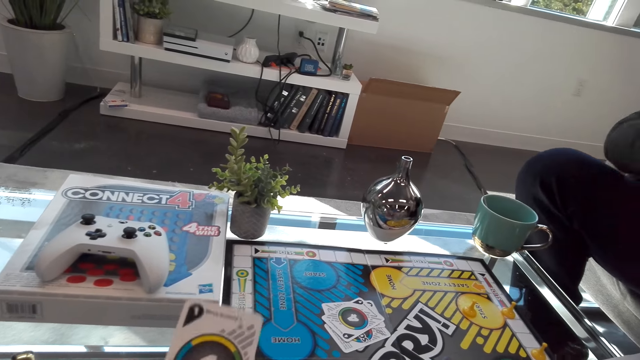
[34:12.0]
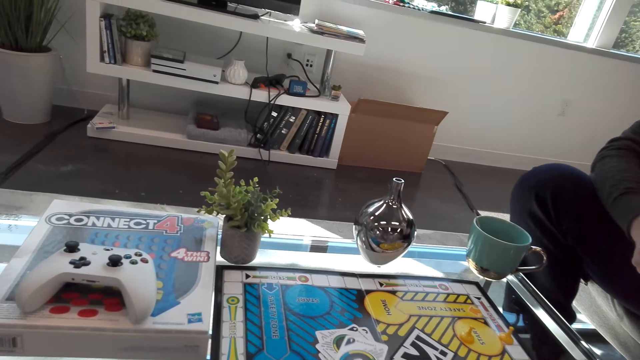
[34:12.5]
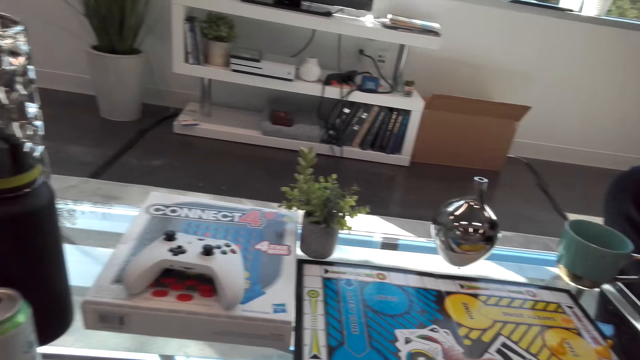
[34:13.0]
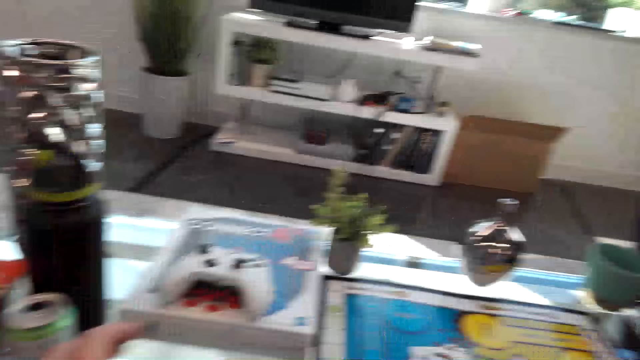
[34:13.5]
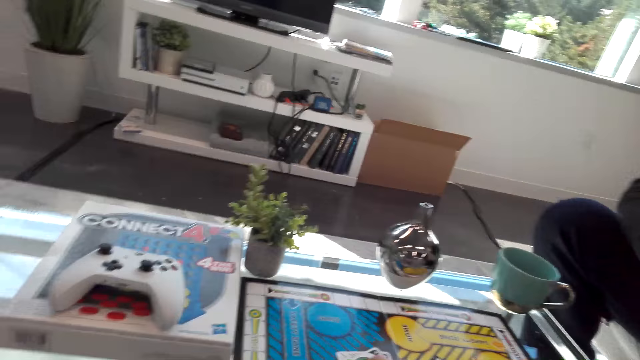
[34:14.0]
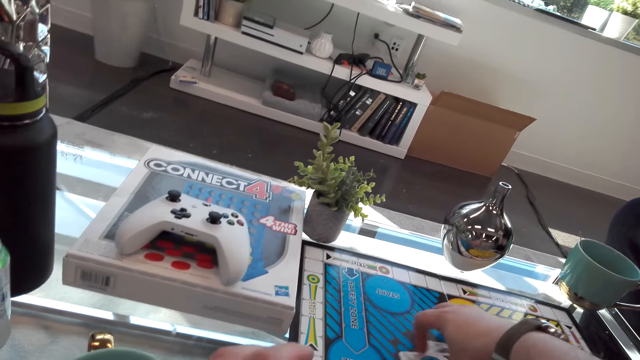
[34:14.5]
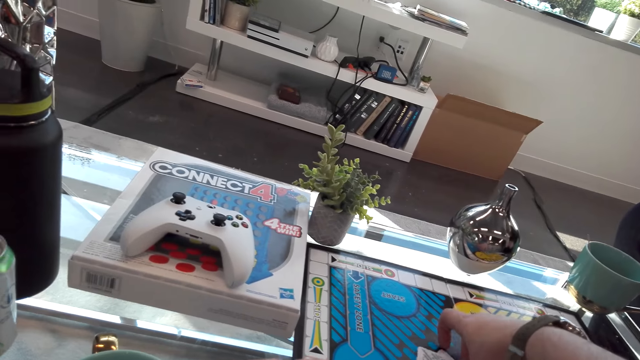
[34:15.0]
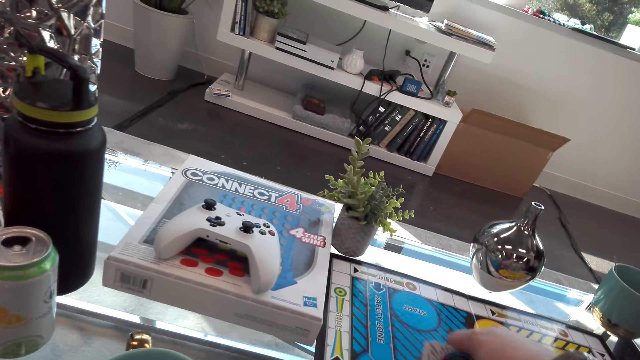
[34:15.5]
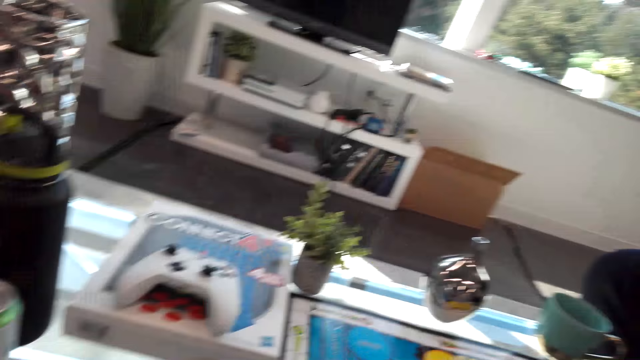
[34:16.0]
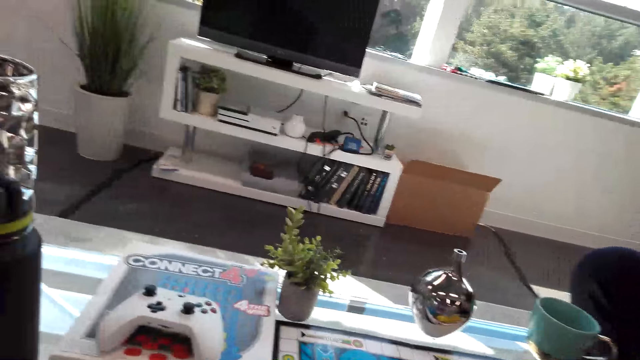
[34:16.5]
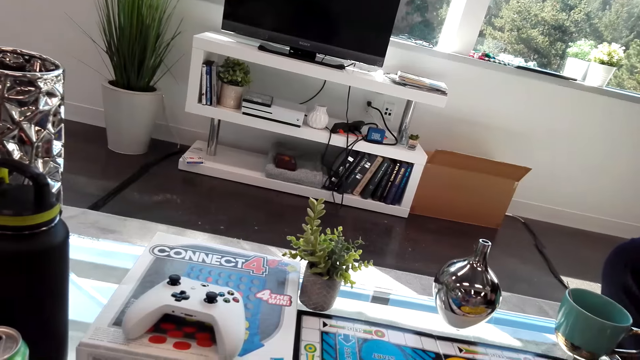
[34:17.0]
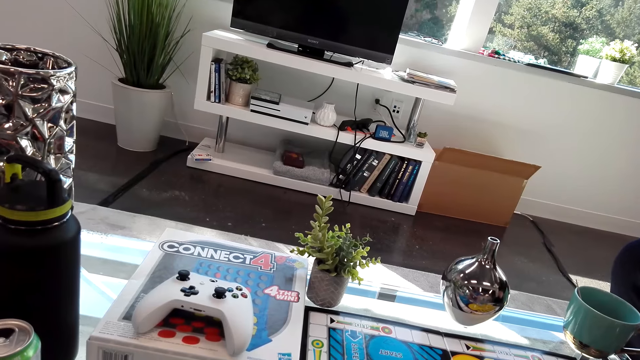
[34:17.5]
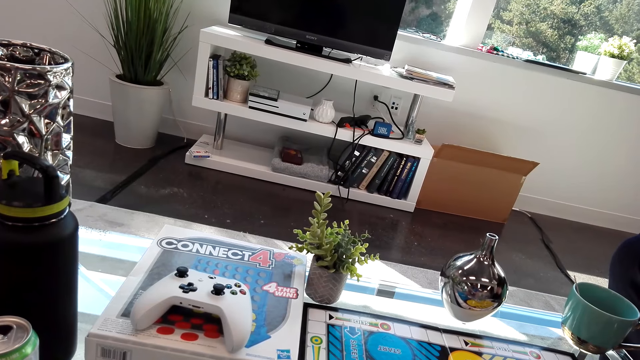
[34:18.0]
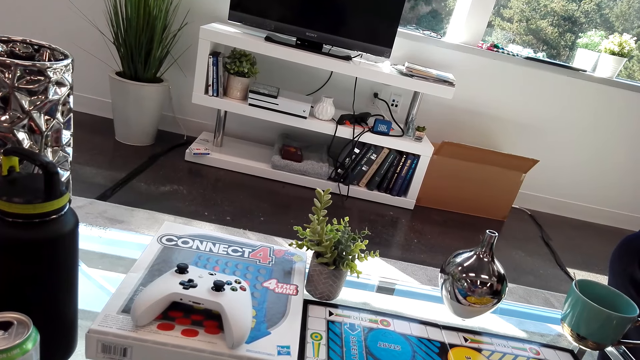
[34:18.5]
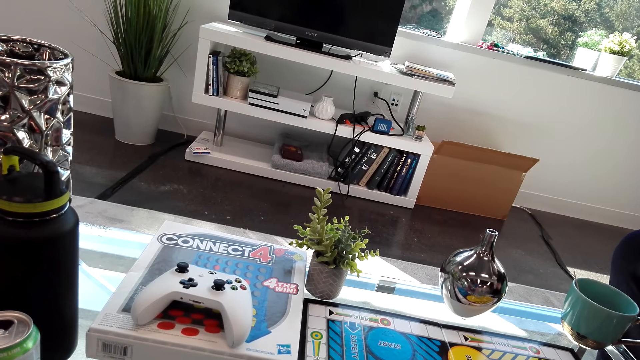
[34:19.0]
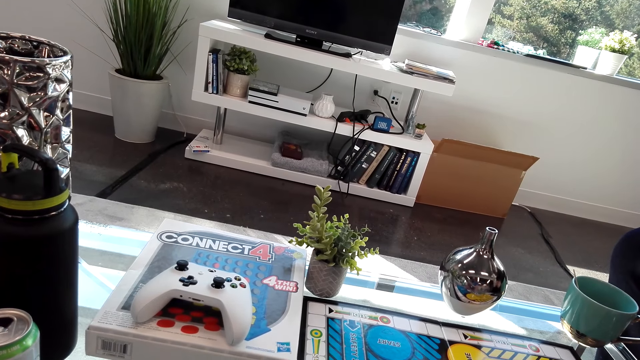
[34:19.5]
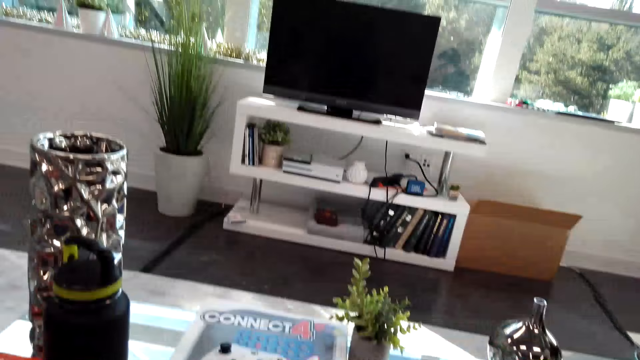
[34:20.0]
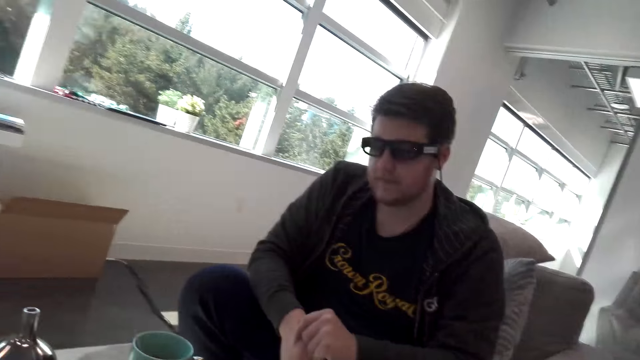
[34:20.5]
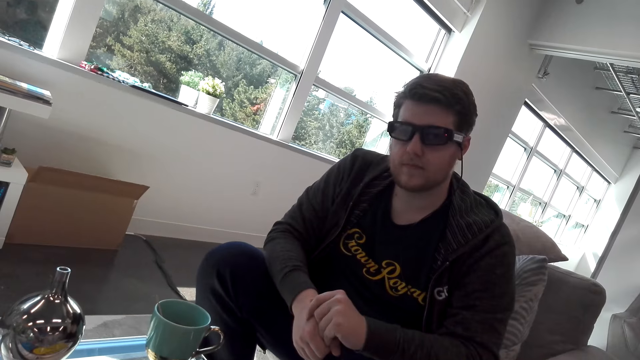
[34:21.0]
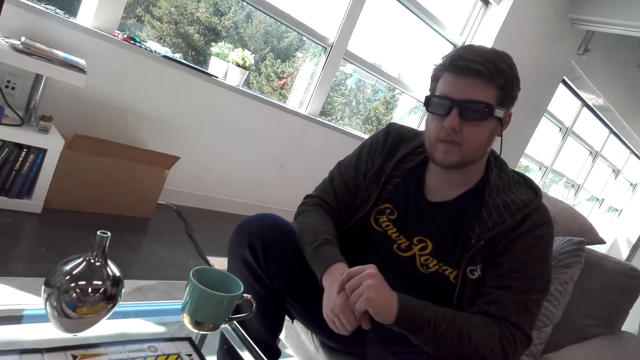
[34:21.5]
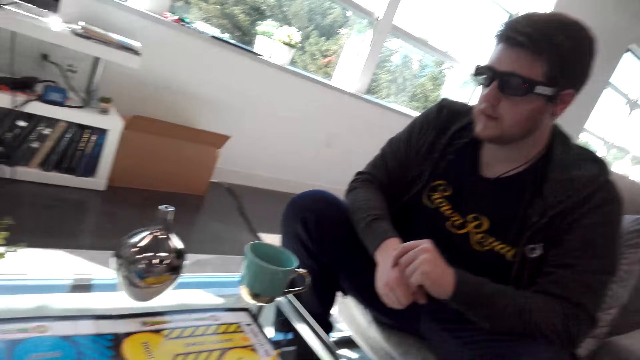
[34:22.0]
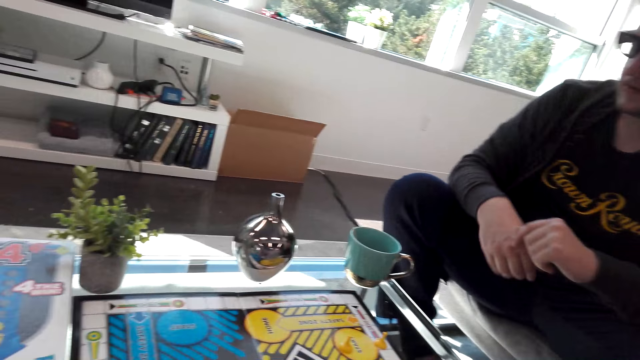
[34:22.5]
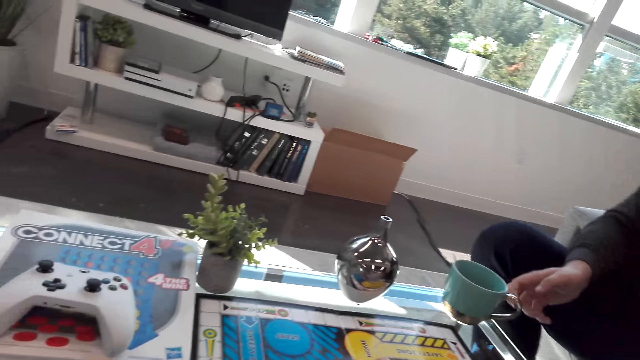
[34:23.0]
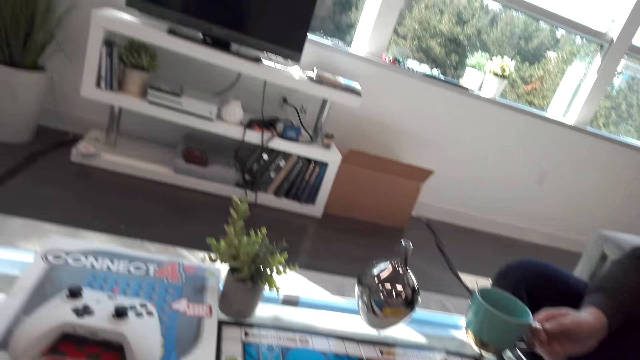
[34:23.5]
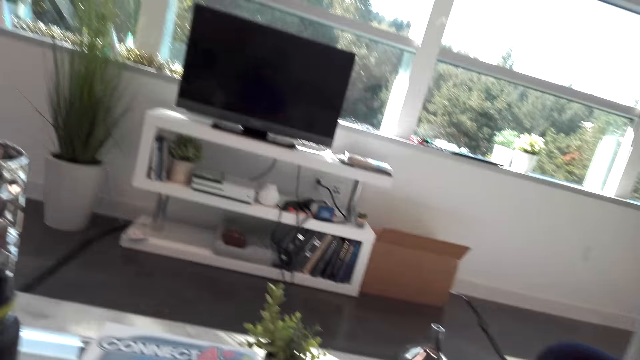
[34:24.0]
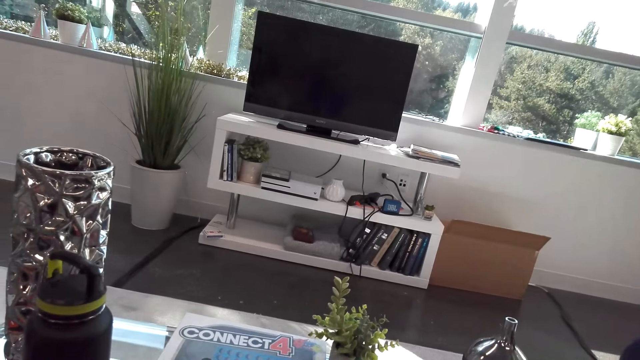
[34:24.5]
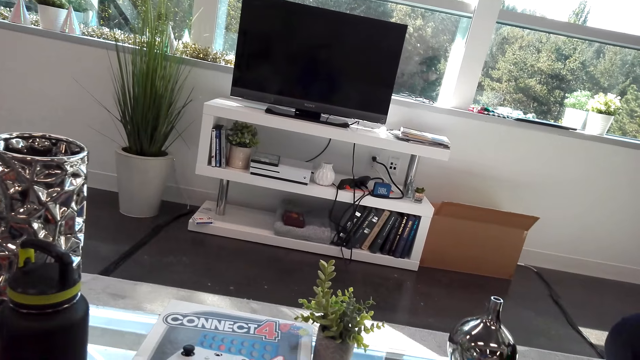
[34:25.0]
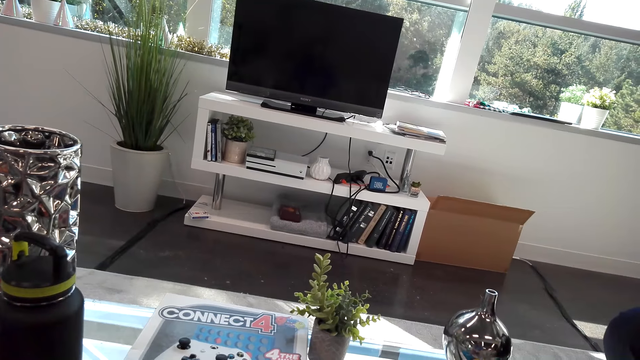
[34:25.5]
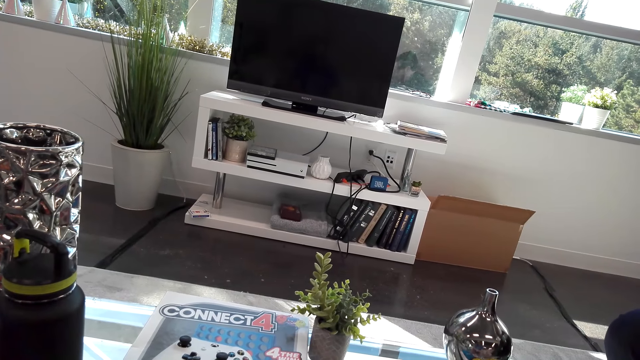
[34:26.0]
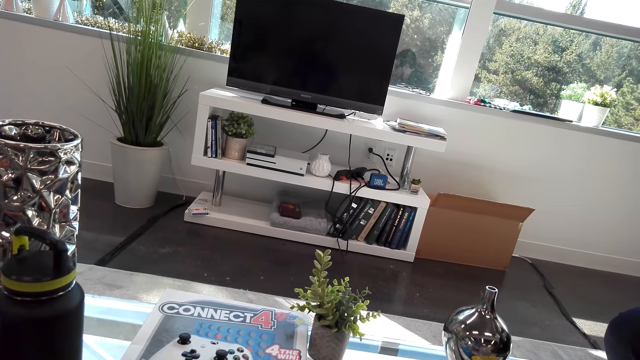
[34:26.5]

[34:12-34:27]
The camera wearer puts the card on the table. They pick the card on the table. They arrange the card. A man interacts with the camera wearer. The man picks a cup of tea.

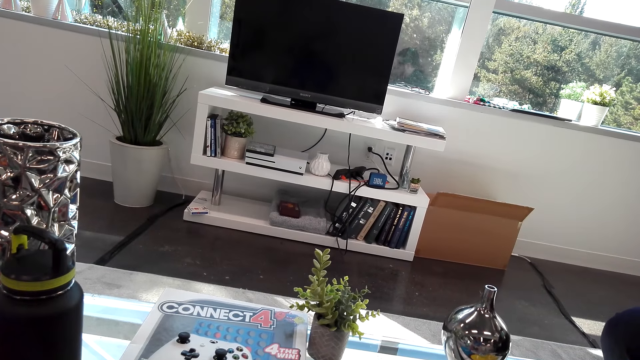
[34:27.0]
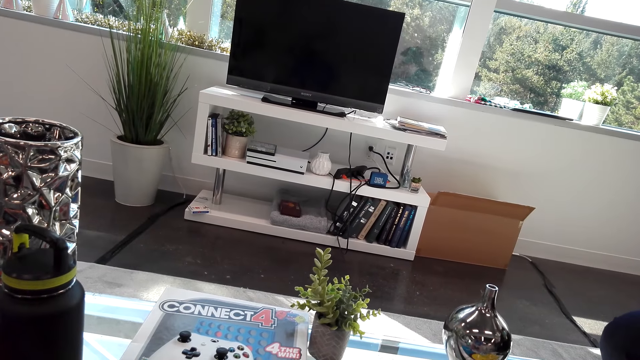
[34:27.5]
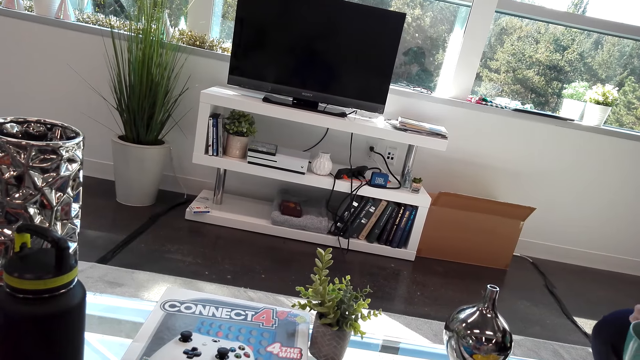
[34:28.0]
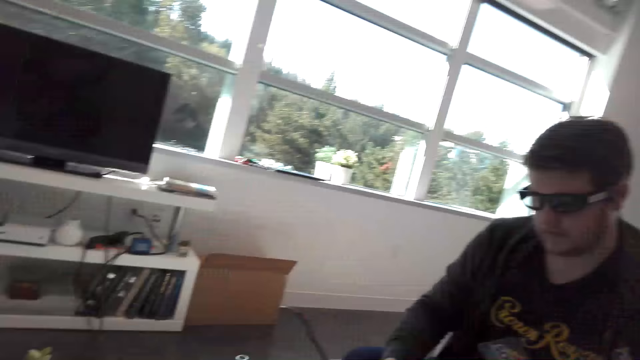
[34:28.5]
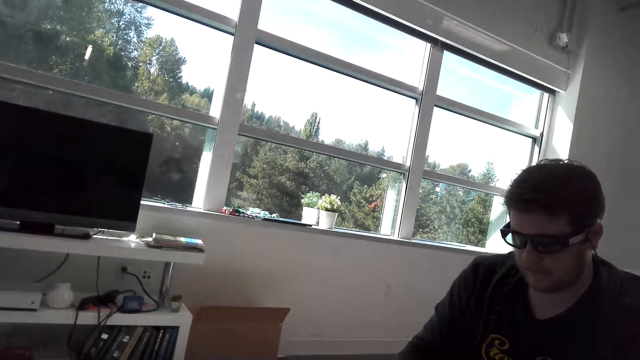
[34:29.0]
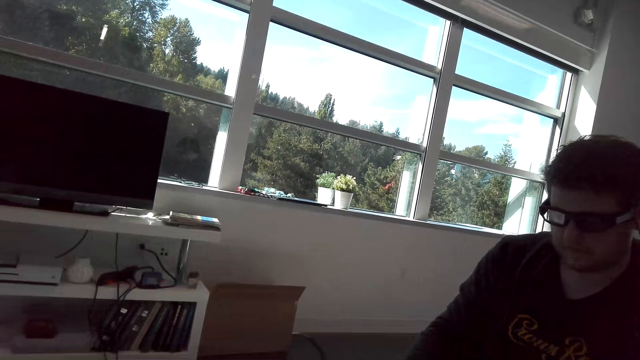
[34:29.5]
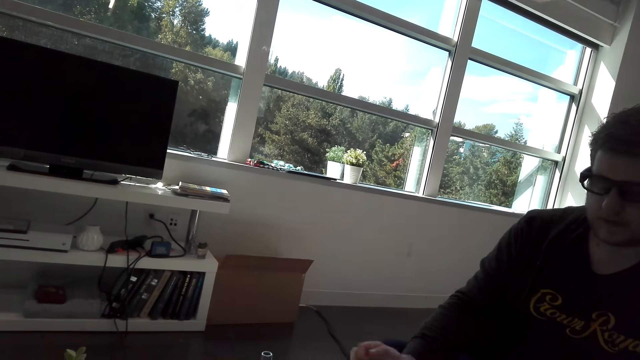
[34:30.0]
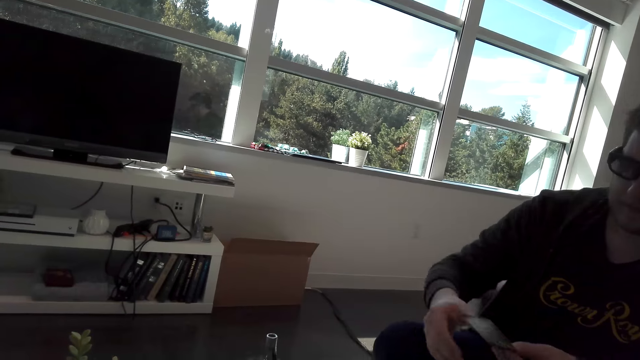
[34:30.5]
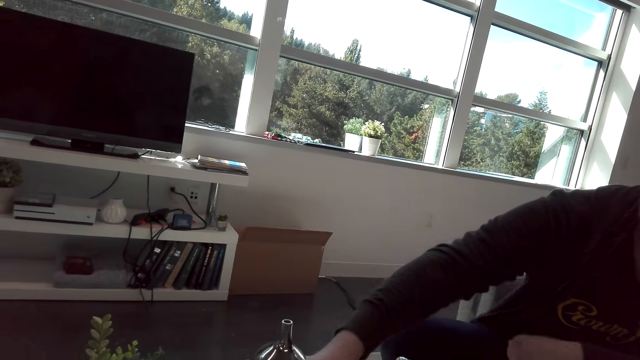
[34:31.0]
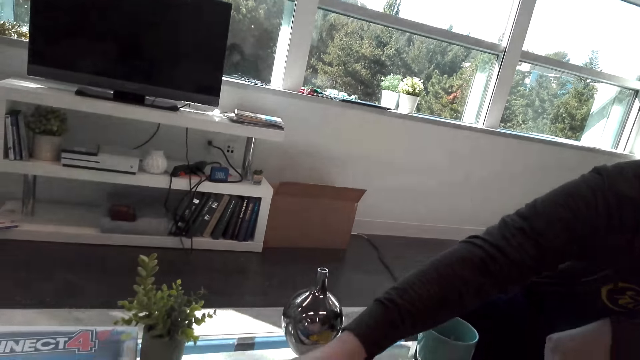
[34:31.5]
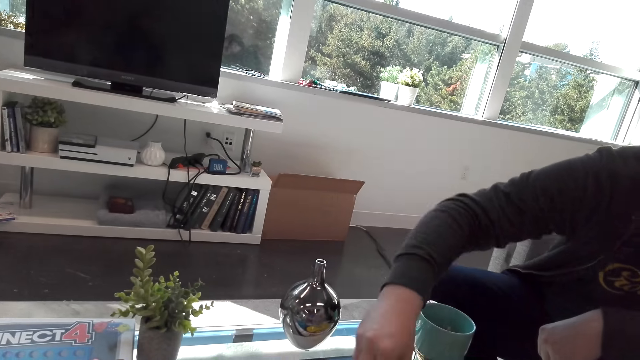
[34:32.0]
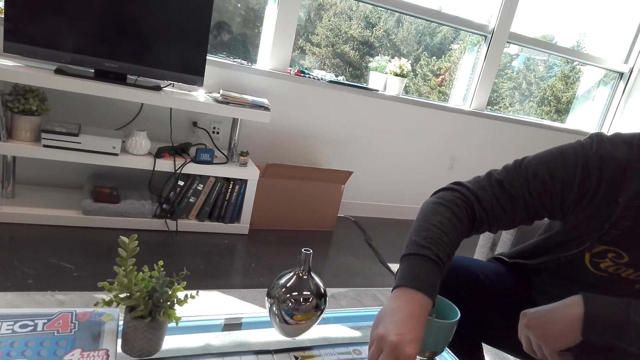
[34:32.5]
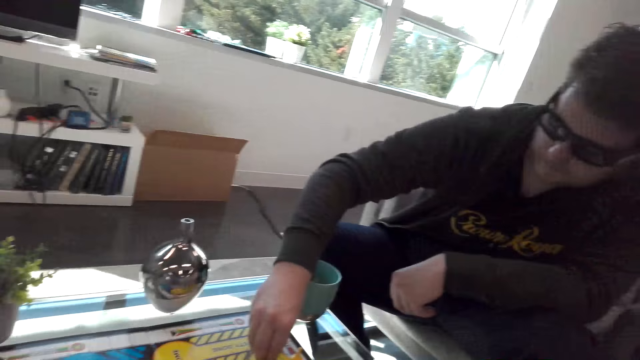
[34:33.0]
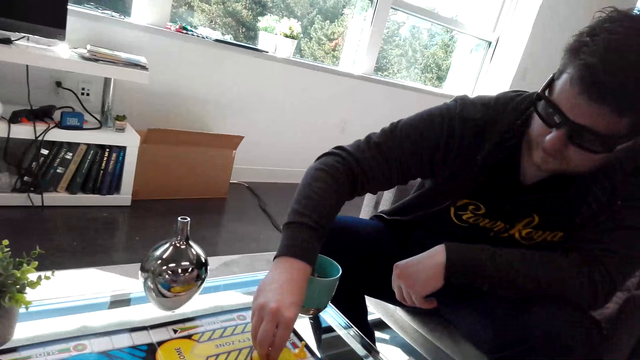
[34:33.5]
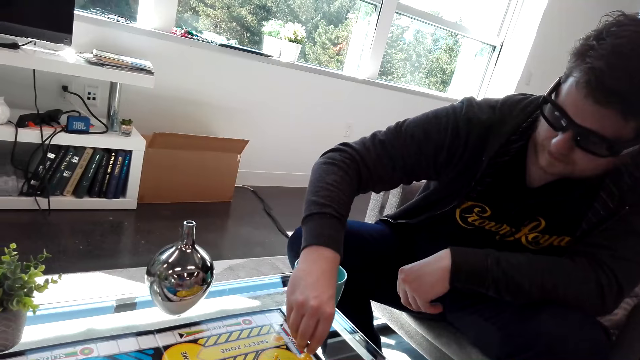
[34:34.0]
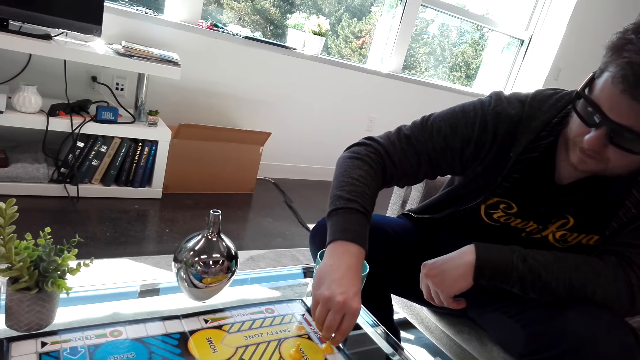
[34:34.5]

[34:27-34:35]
A person puts the cup on the table. The person puts a card on the table. The person plays the Sorry game board.
